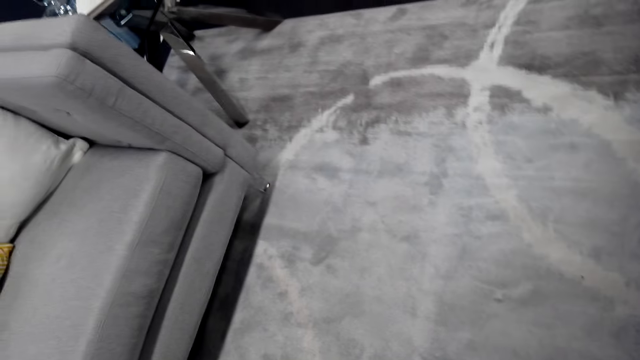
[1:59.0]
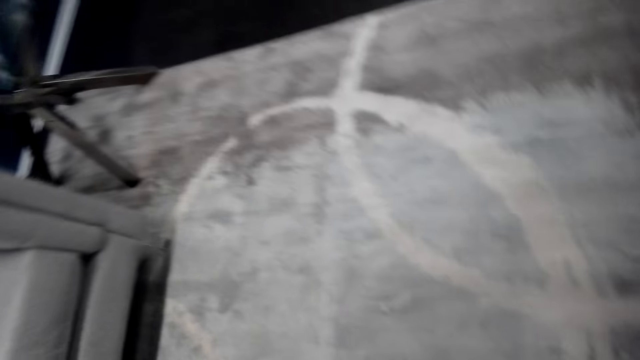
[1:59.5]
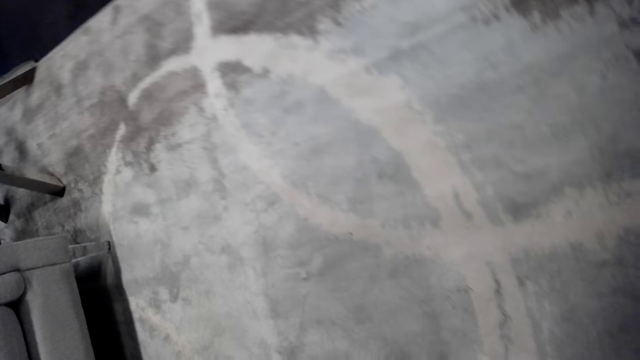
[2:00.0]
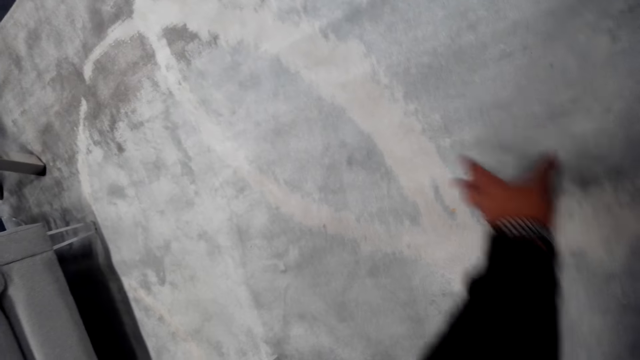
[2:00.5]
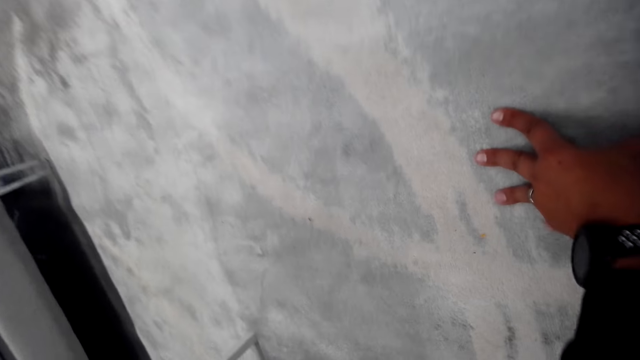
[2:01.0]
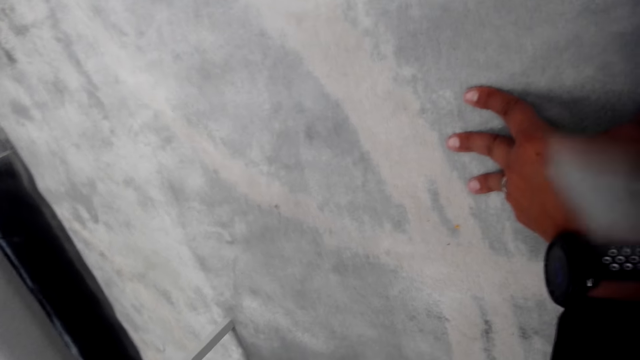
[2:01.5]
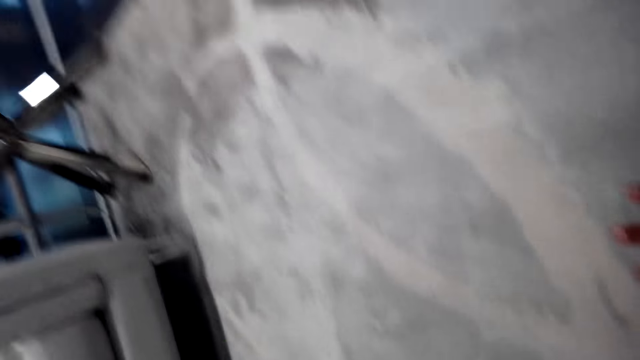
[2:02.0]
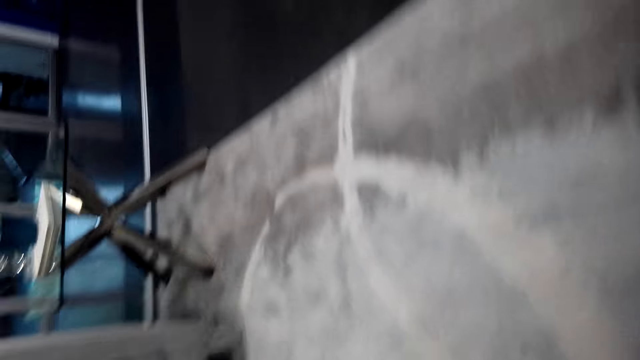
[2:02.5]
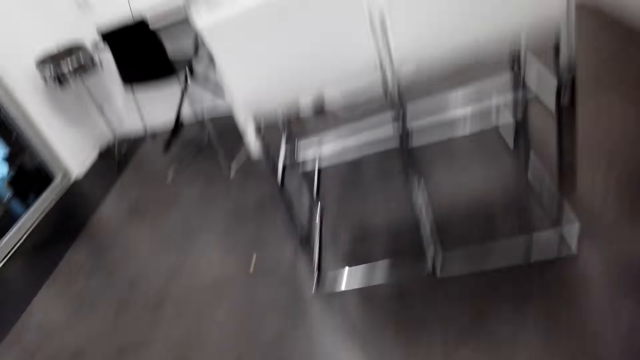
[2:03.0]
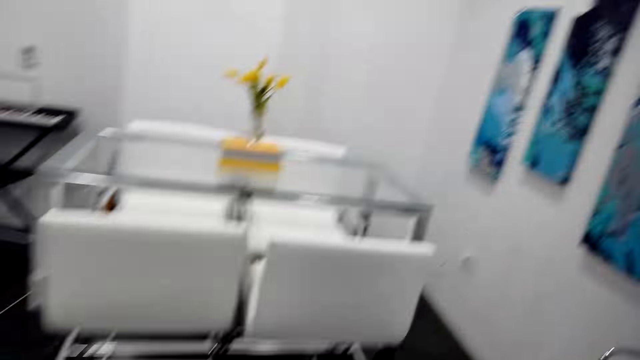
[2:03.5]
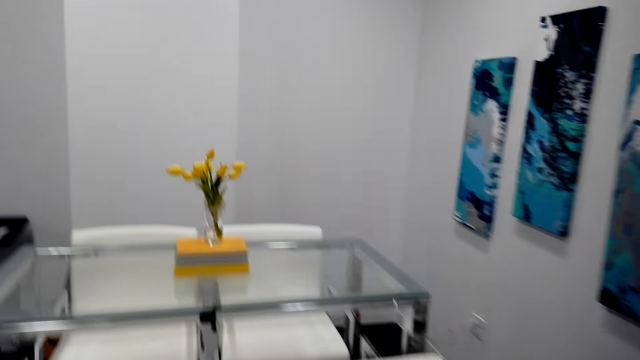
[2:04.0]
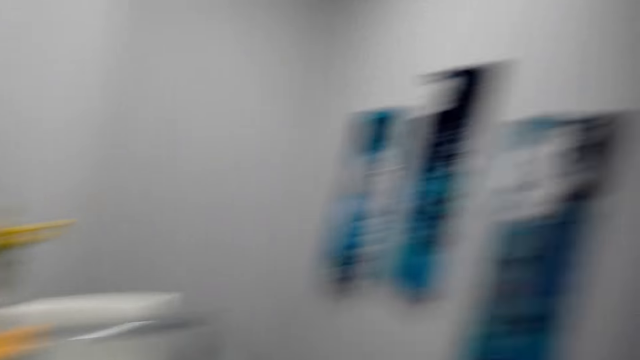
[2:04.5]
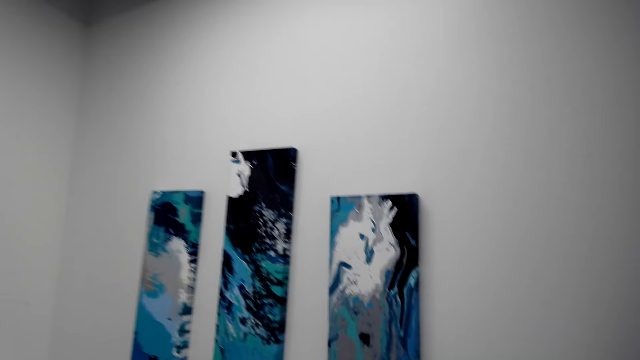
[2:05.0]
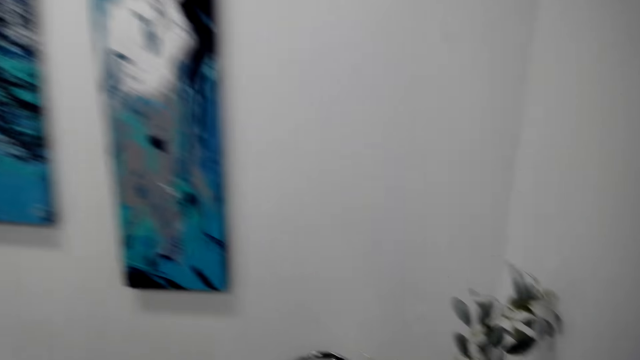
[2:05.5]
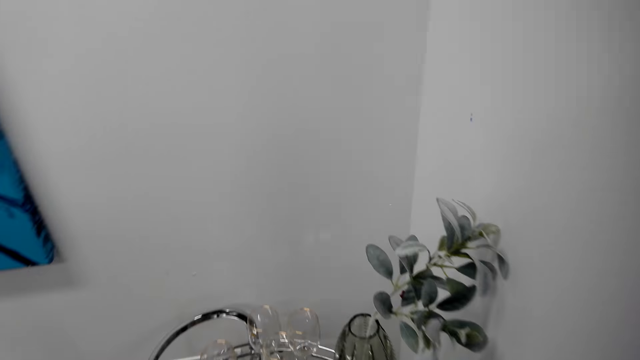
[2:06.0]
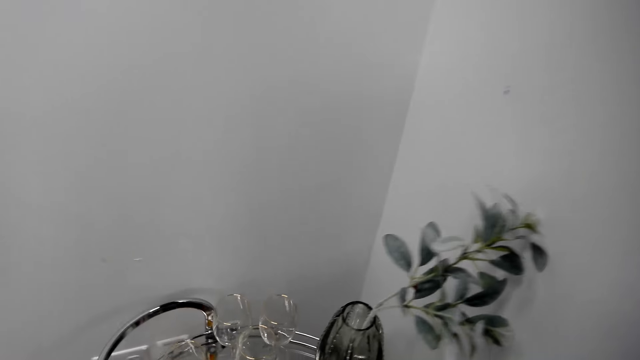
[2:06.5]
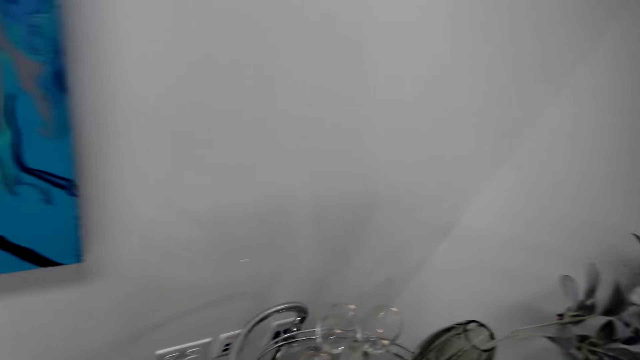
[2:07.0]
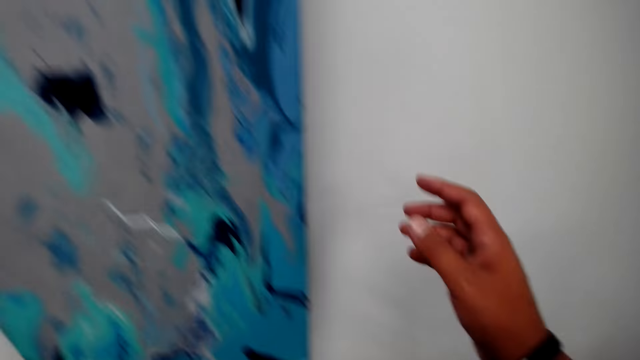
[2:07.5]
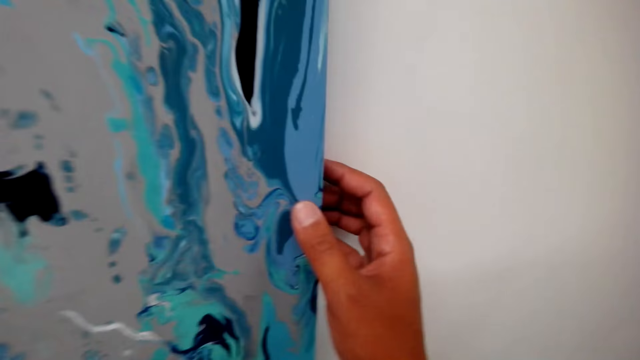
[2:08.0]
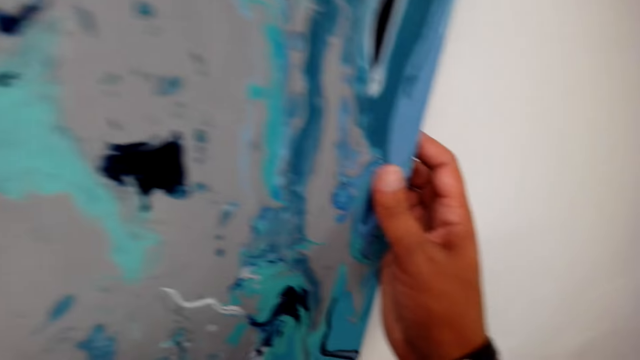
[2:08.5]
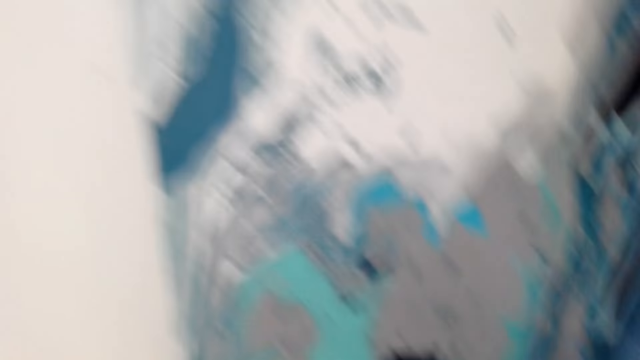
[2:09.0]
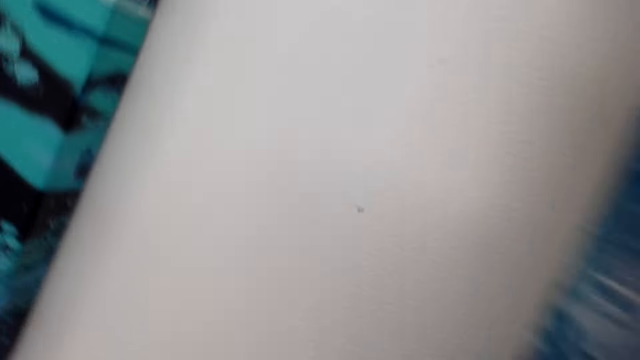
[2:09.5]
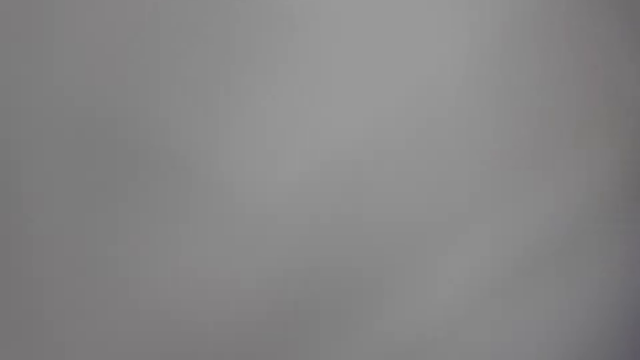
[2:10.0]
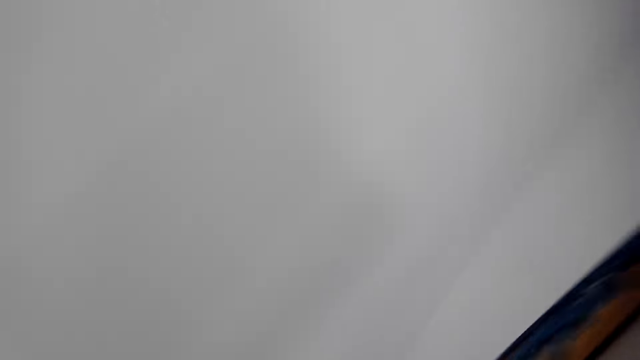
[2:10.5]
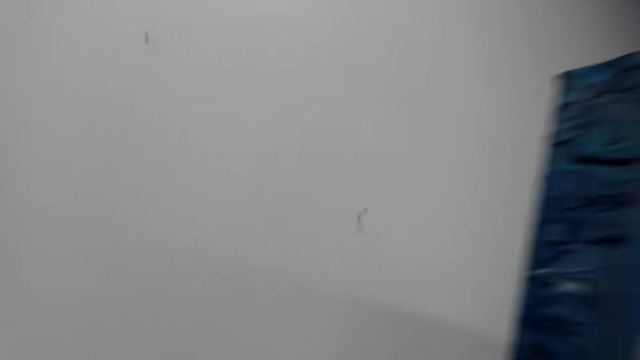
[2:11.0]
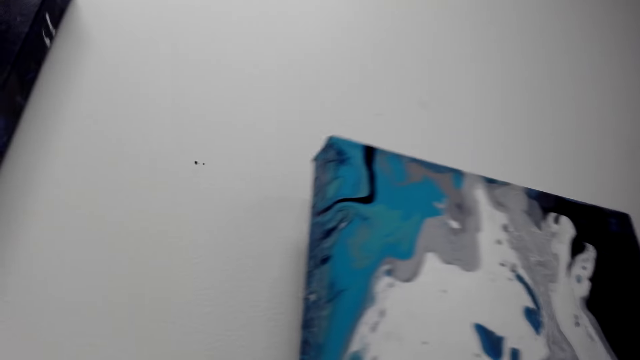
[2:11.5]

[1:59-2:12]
The camera wearer touches a carpet. They walk around. They touch a painting. They remove wall art from the wall.

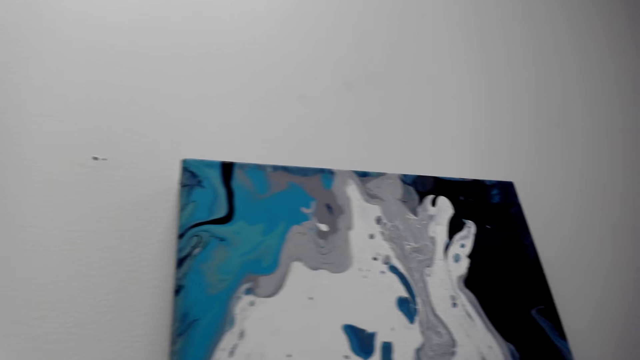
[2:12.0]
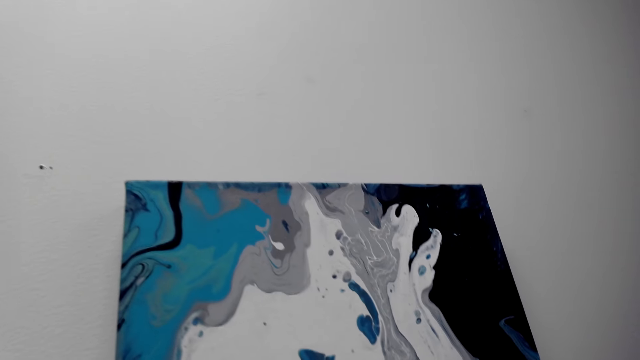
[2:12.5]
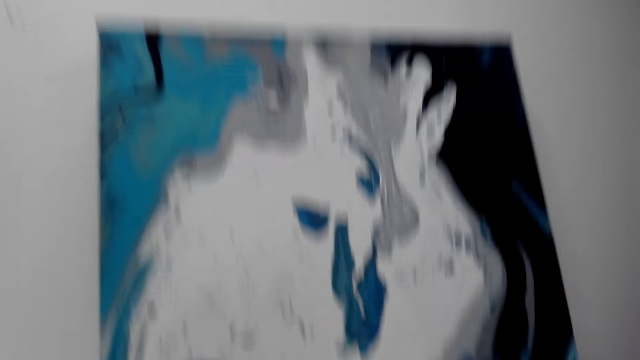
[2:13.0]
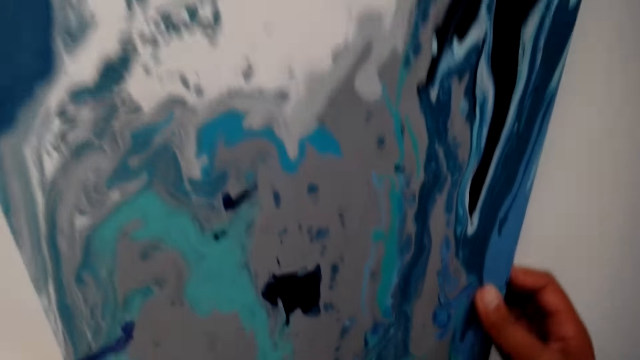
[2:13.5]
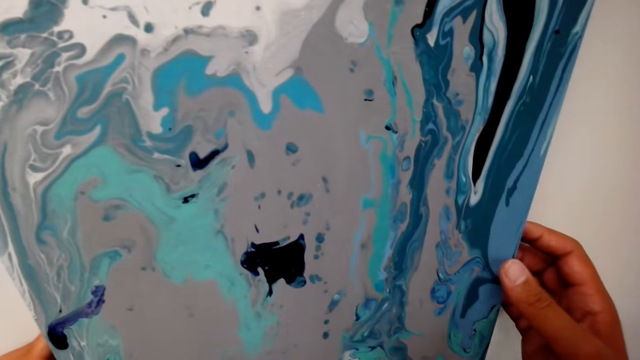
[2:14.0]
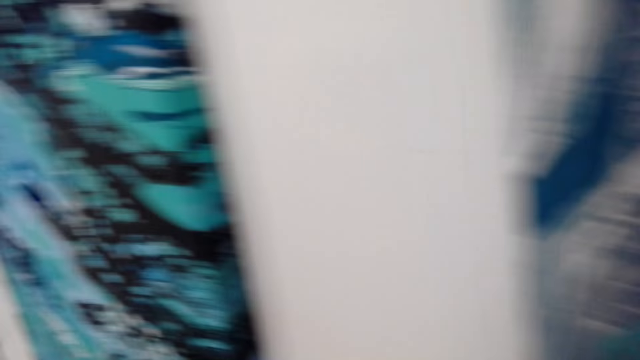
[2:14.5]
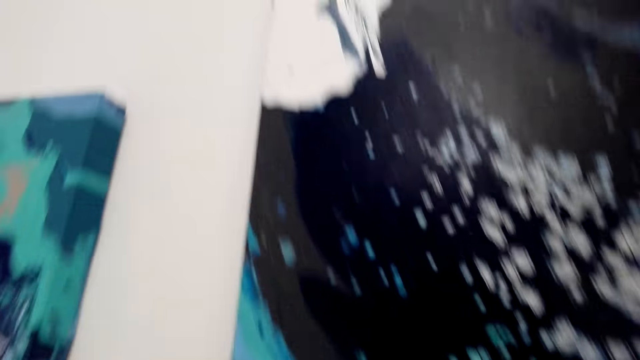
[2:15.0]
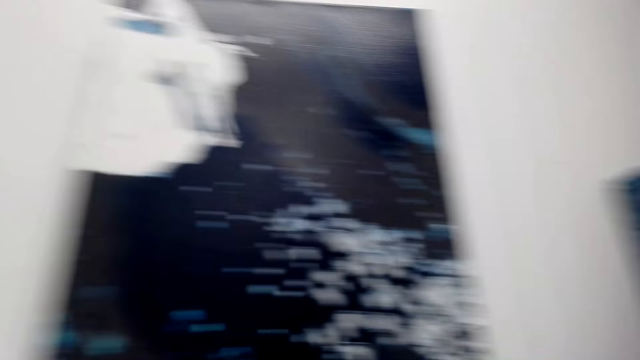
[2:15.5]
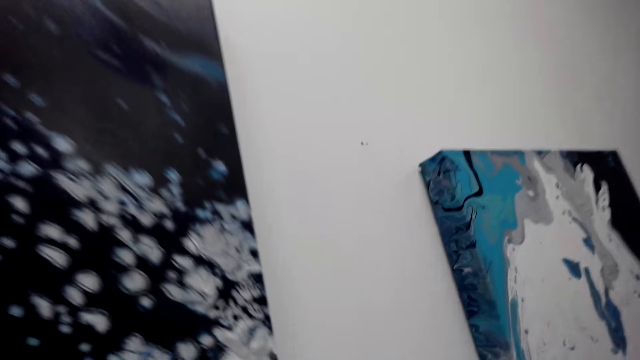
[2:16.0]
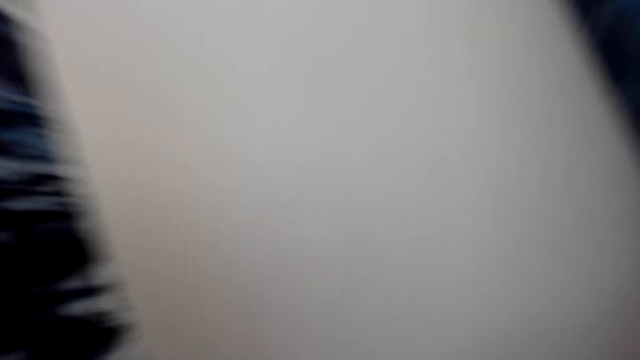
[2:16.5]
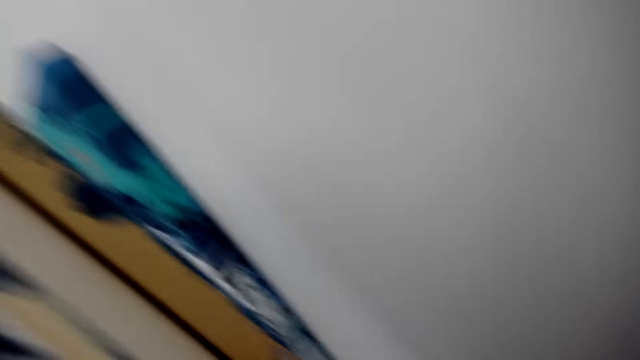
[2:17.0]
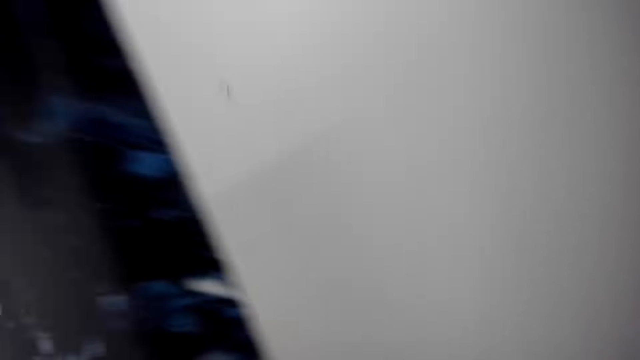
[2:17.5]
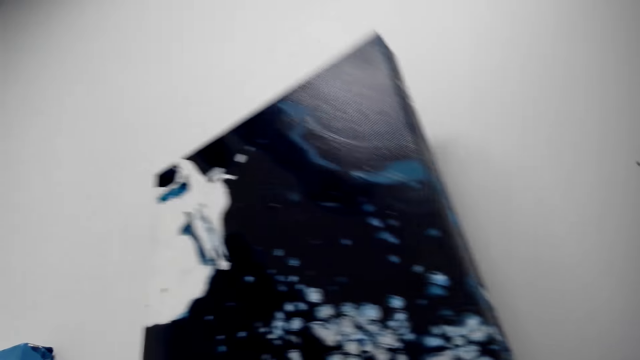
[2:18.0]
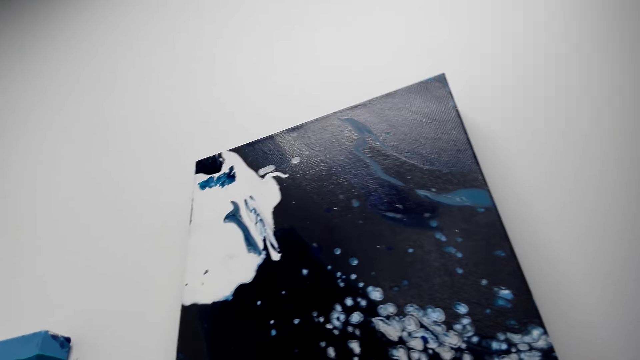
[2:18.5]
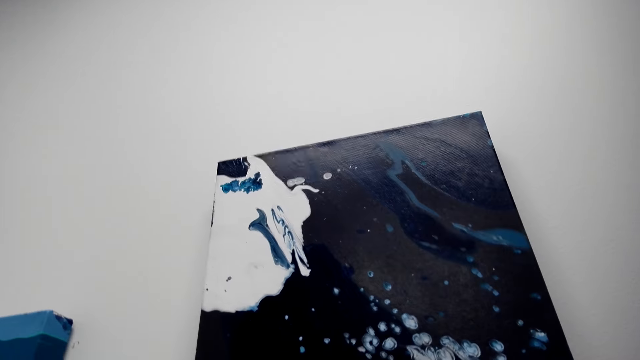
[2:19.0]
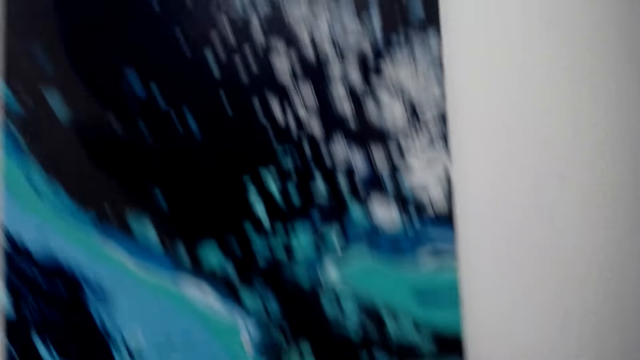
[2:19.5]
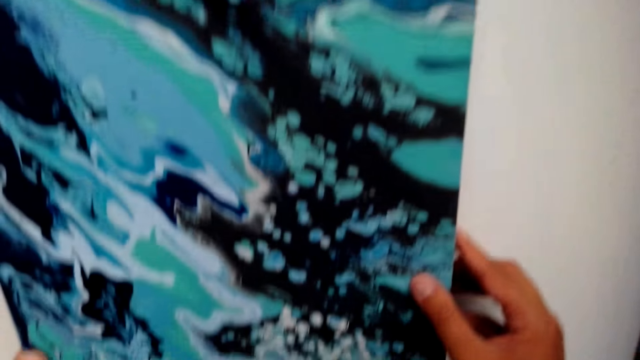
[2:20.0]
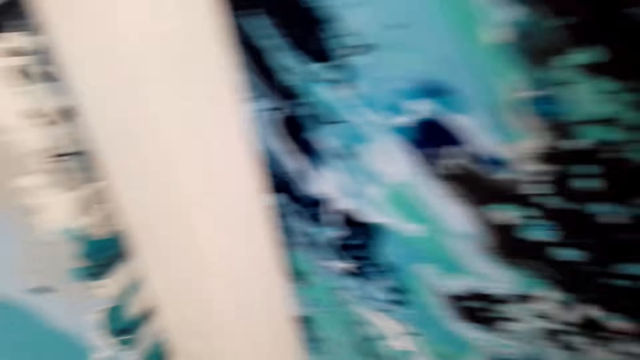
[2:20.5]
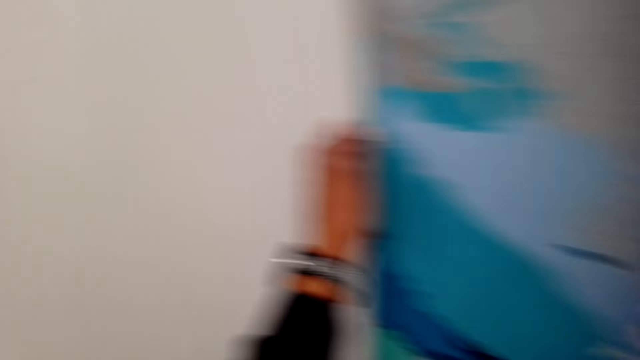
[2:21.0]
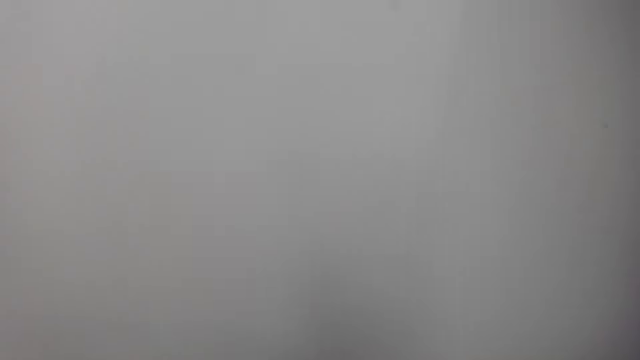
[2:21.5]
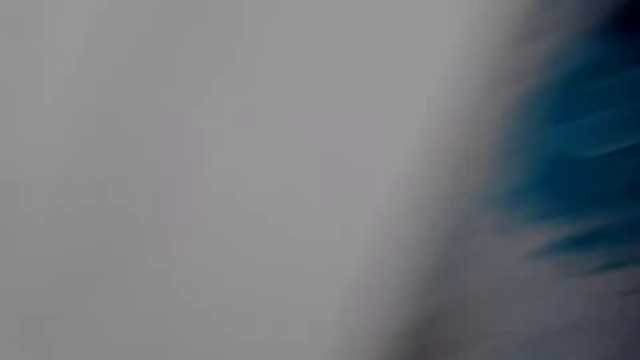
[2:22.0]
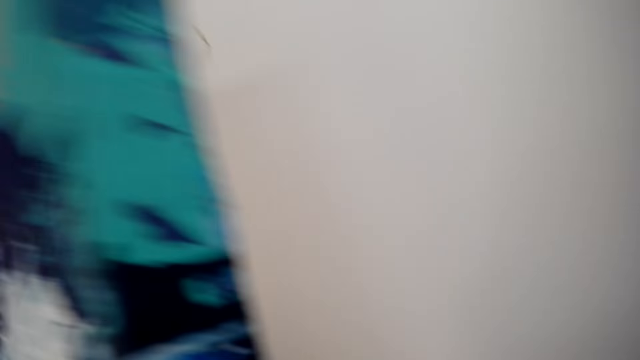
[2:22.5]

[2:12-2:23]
The camera wearer returns the wall art on the wall. They walk around. They remove the wall art from the wall. They return the wall art on the wall. They leave the painting. They remove the wall art from the wall.
